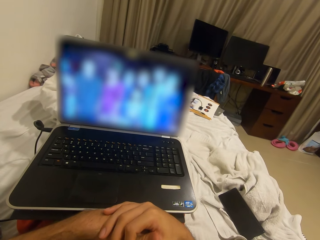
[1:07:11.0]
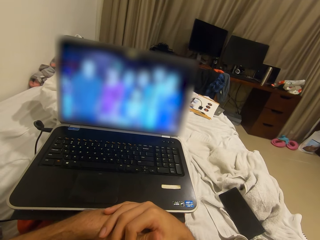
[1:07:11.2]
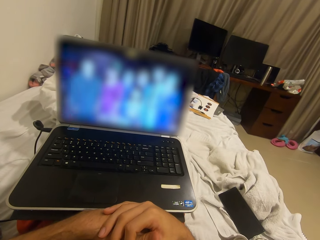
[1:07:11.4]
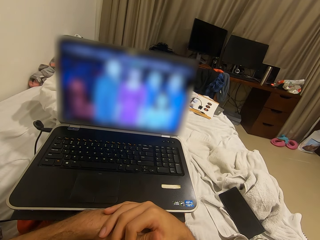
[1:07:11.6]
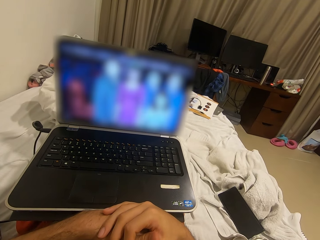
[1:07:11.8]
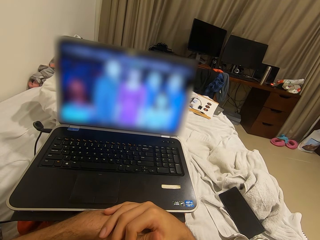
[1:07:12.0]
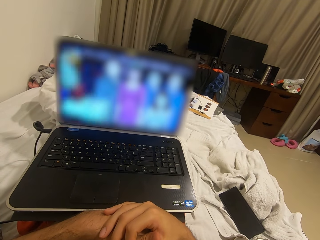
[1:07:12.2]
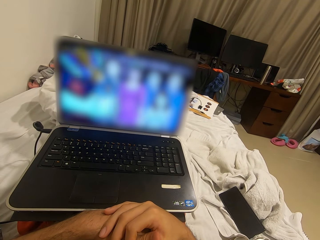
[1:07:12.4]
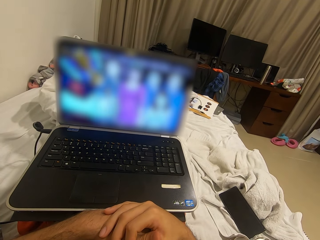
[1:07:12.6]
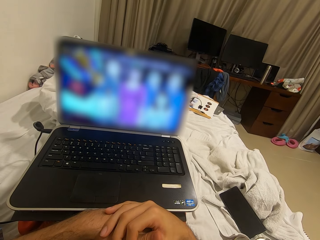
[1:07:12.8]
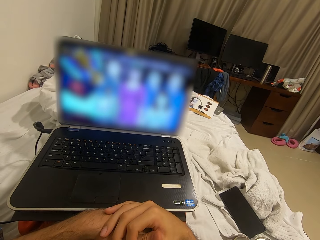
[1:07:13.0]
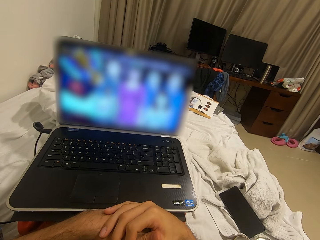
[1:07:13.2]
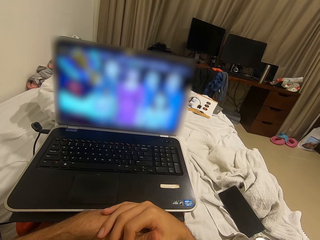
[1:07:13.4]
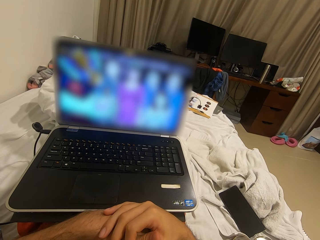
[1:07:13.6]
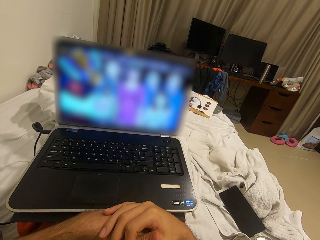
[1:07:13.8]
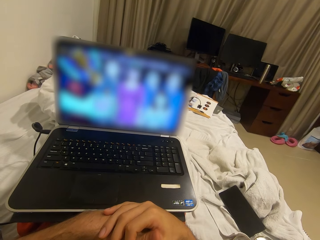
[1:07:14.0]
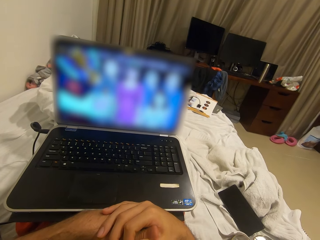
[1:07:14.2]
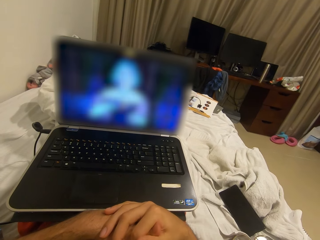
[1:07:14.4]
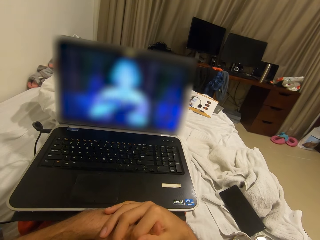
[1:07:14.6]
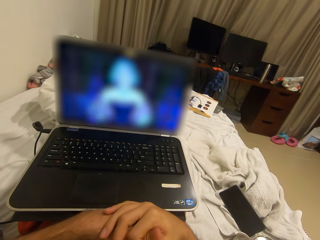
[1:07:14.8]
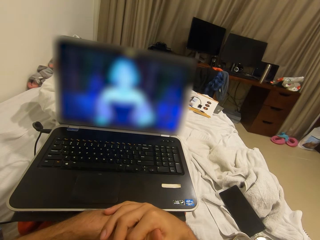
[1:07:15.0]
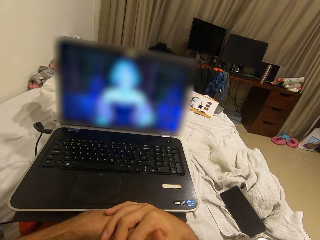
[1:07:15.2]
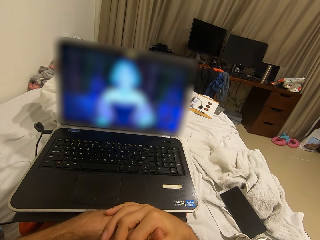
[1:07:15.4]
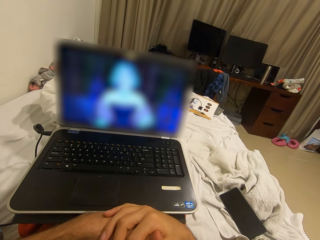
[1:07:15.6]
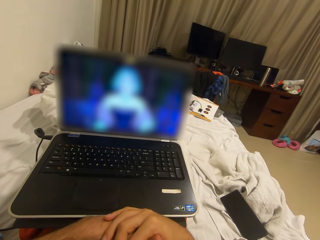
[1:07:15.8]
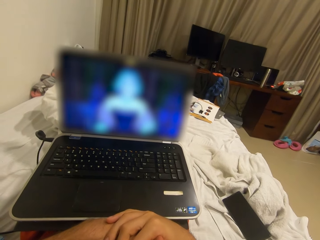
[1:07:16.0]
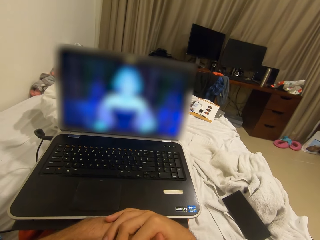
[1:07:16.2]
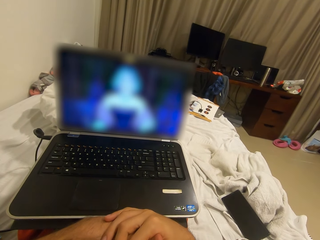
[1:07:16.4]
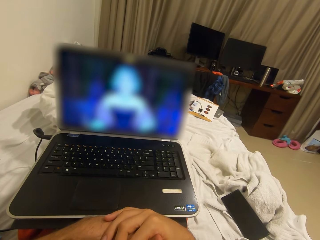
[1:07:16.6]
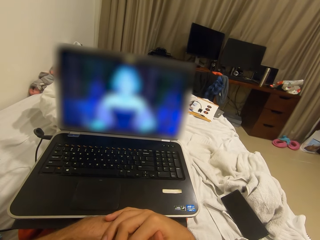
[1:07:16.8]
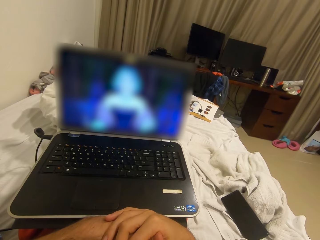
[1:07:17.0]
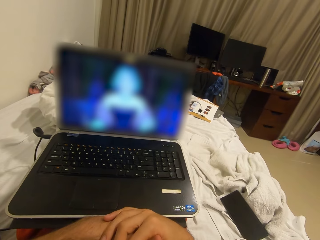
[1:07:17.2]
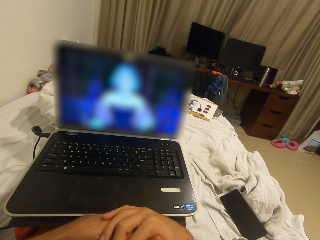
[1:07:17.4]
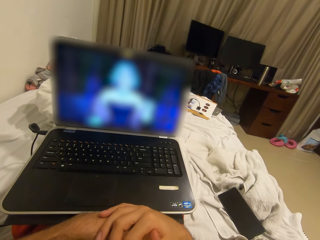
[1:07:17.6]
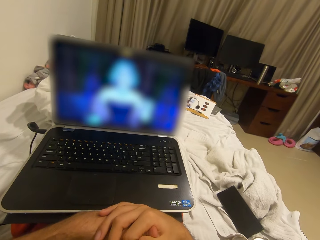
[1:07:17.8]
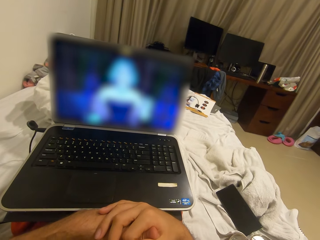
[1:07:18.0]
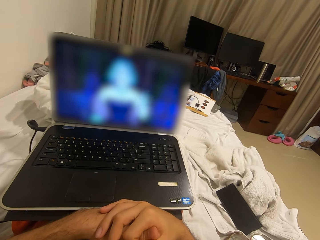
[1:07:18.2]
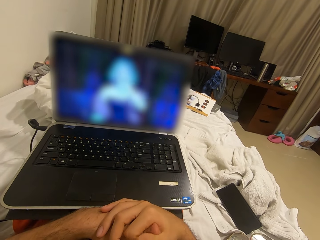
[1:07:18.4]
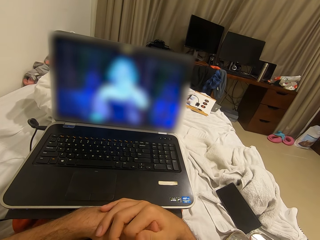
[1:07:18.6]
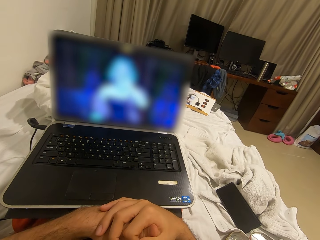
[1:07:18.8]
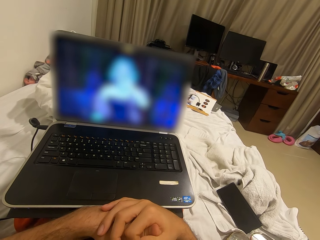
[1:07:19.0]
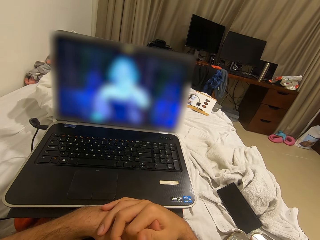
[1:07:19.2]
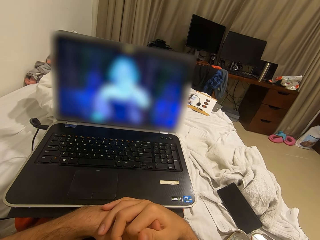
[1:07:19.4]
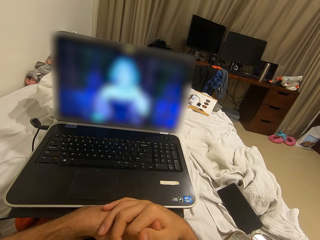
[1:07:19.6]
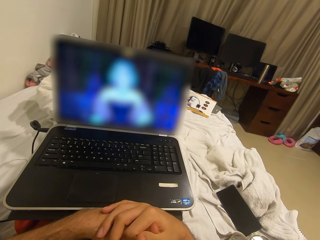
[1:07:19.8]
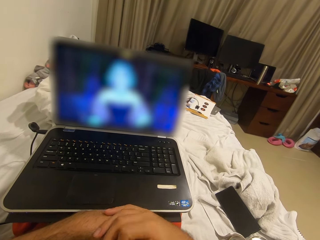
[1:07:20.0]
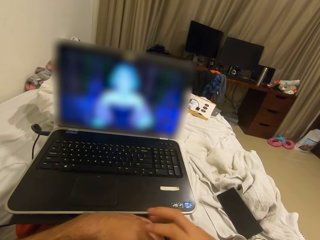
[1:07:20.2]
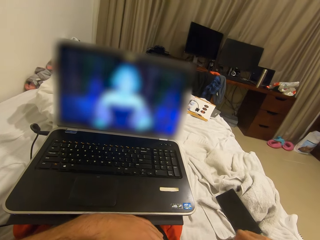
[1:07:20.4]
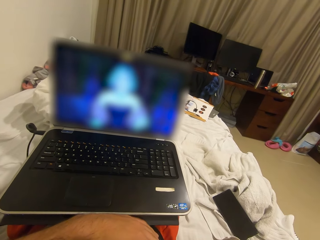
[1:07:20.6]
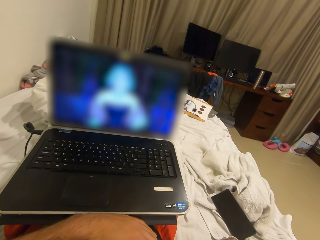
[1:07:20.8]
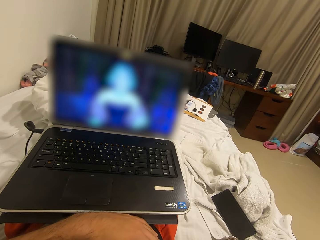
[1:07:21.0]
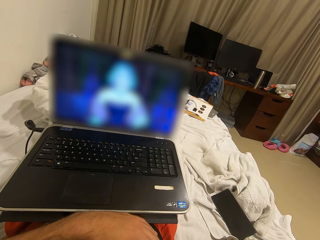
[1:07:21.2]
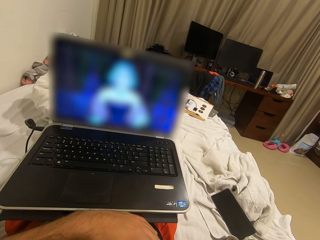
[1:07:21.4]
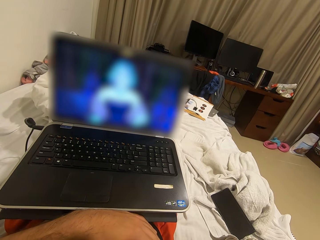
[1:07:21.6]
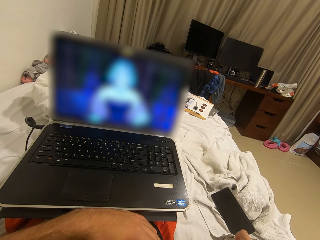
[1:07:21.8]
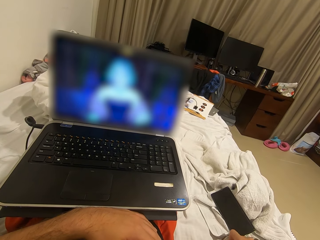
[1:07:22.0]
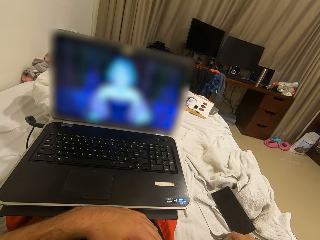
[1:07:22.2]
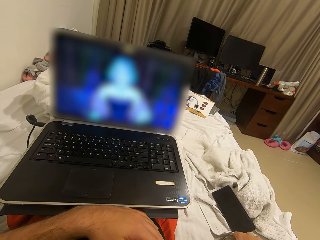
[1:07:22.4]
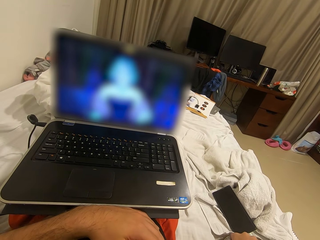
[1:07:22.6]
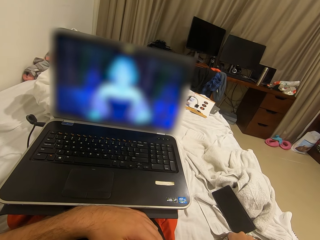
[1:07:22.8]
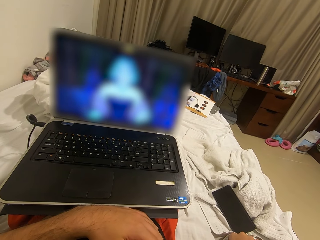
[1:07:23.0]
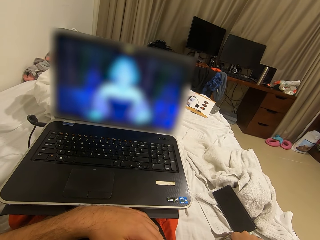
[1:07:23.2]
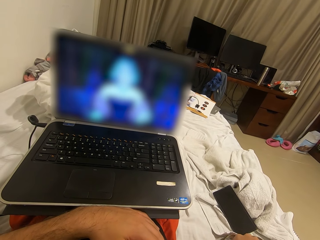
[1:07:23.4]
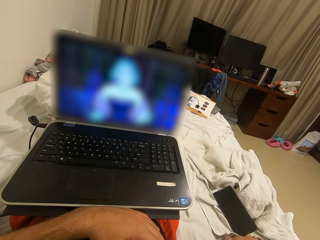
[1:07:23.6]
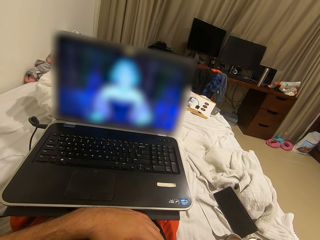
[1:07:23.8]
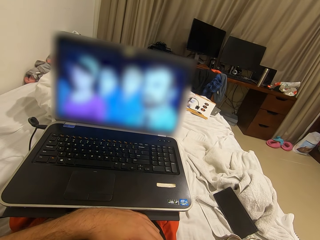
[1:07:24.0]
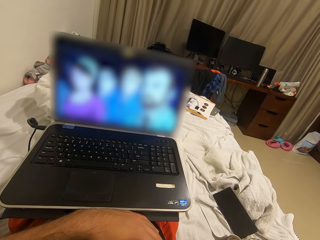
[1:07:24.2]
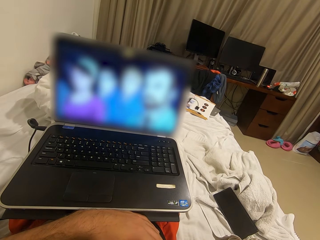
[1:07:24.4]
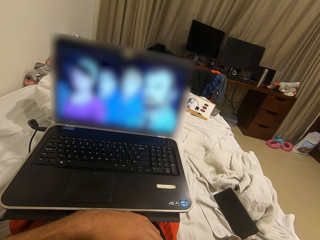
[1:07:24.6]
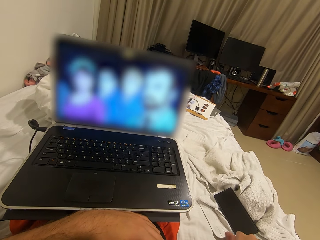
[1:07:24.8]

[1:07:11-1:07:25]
The camera wearer picks the sweet from the sweet holder box.

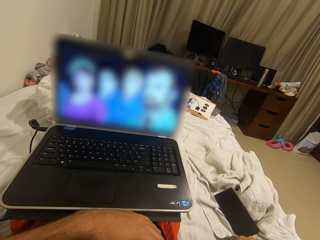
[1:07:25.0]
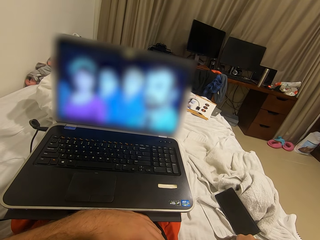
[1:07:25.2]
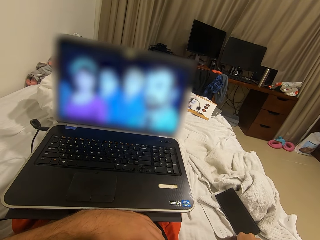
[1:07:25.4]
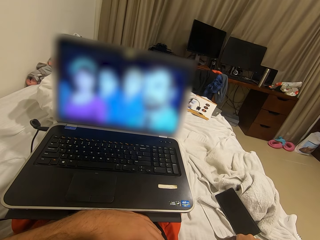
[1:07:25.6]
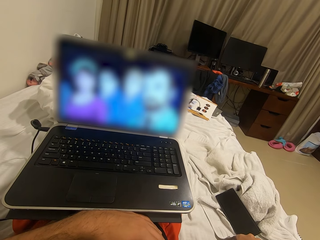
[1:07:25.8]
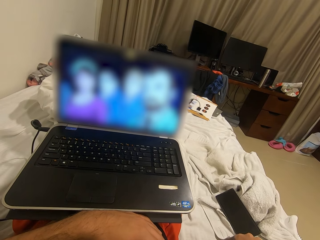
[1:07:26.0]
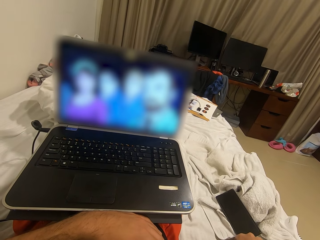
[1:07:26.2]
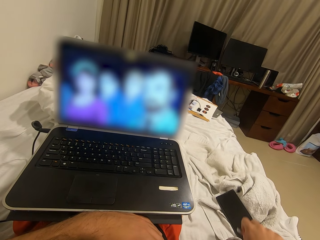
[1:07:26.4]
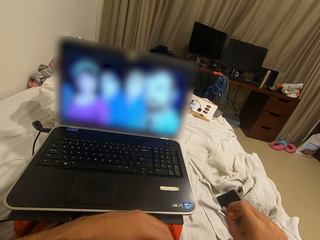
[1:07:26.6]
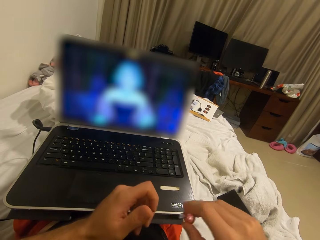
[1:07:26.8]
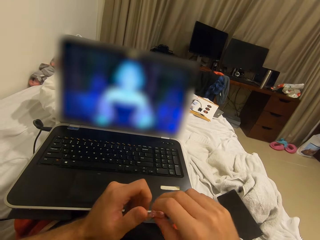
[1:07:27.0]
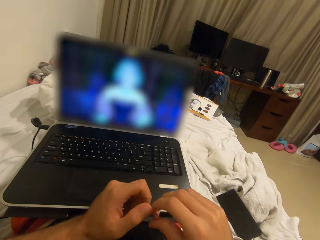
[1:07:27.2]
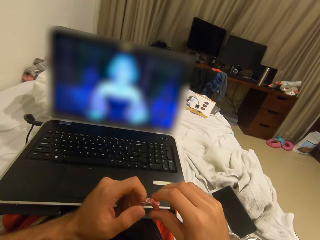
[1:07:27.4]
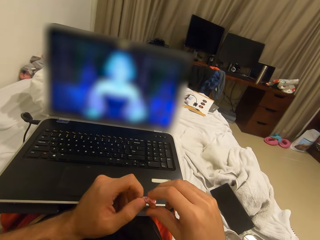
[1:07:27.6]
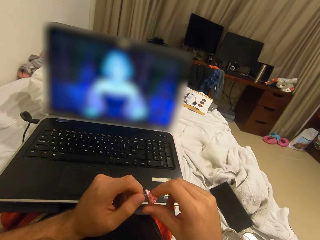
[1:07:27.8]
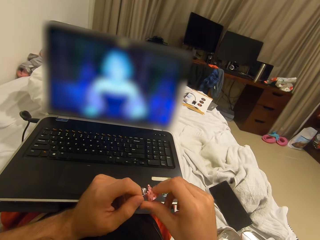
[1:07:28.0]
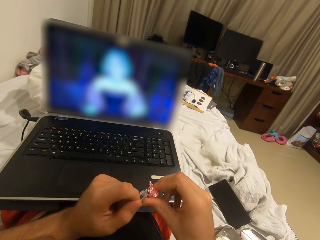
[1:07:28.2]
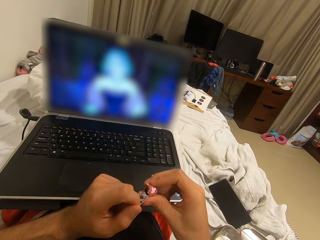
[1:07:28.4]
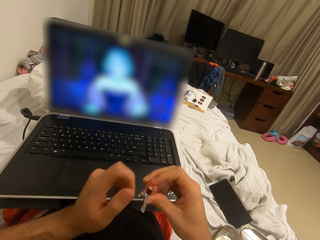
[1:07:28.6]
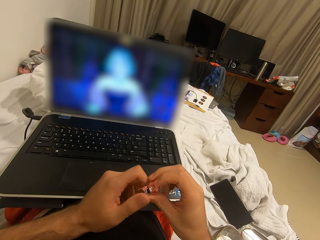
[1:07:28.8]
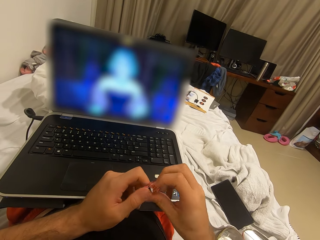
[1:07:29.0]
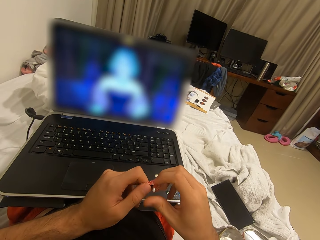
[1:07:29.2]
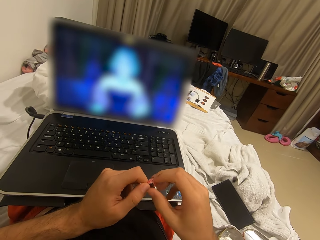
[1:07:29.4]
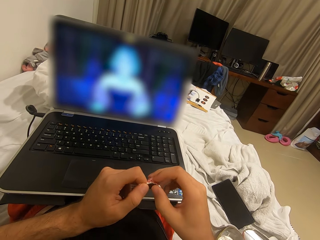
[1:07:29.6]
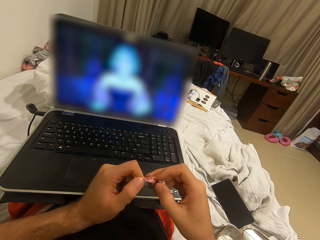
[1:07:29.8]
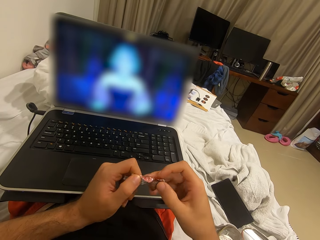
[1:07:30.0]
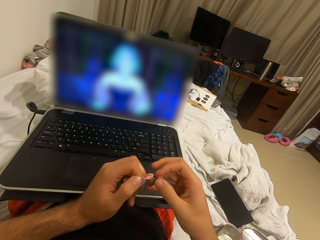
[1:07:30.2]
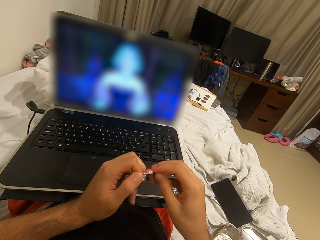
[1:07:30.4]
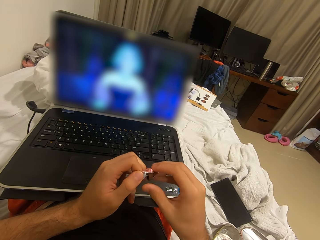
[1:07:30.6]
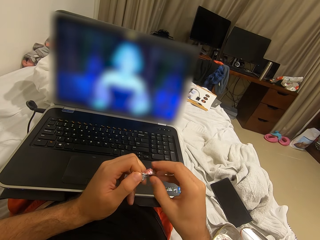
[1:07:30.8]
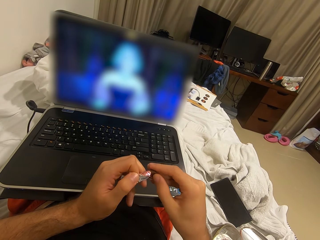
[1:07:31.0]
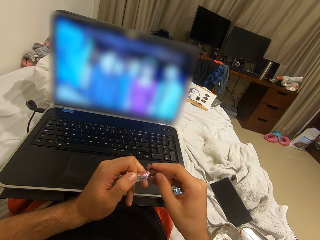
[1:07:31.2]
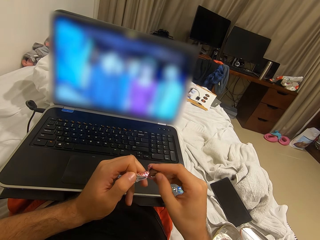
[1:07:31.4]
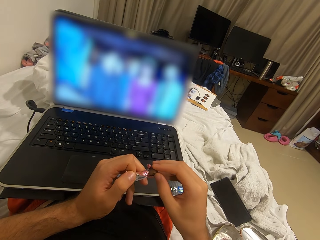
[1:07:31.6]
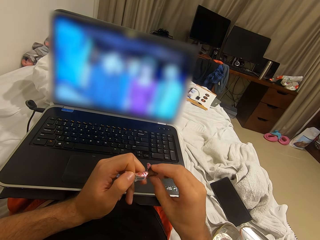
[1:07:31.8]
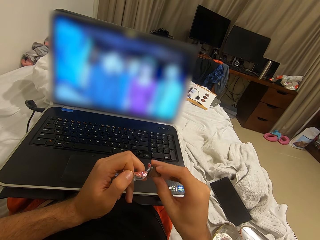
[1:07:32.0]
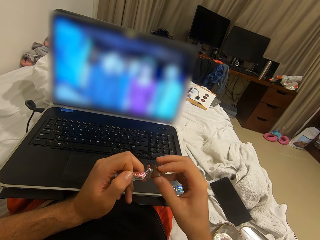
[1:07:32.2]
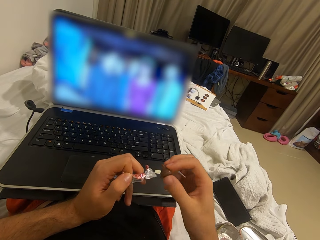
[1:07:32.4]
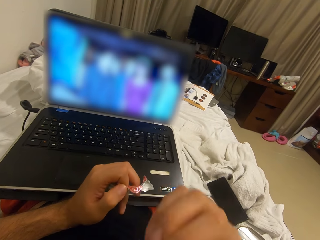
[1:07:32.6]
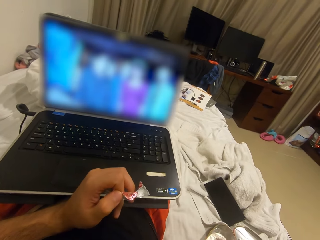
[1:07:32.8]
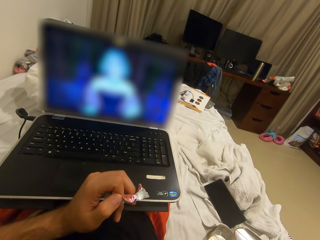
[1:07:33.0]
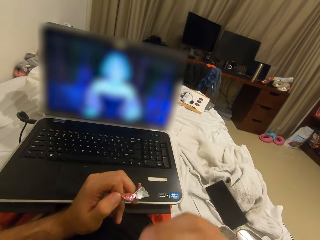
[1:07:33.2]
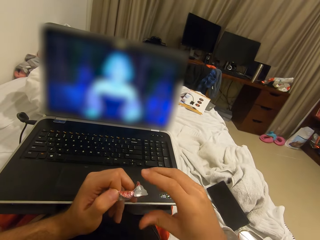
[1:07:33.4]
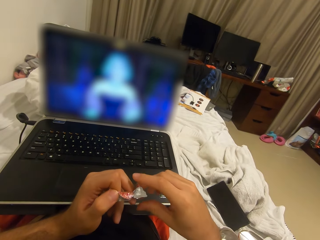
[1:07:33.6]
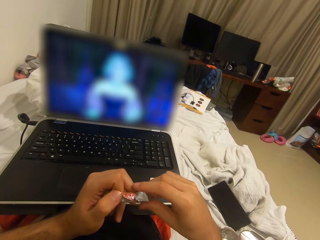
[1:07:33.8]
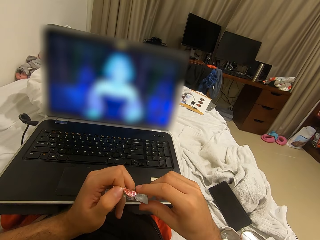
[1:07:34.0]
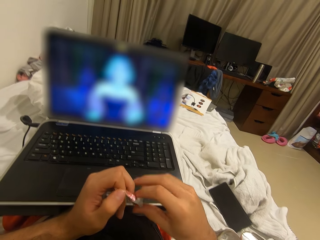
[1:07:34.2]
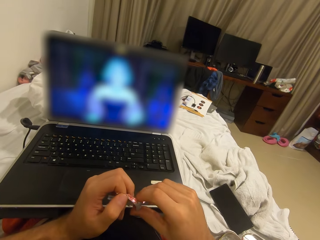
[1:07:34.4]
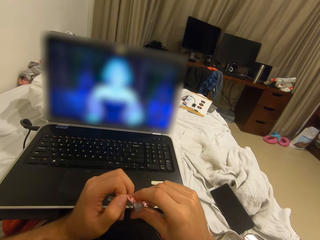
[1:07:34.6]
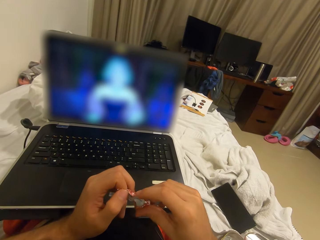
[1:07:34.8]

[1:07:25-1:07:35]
The camera wearer opens up the candy with both hands. He puts the candy in his mouth.
